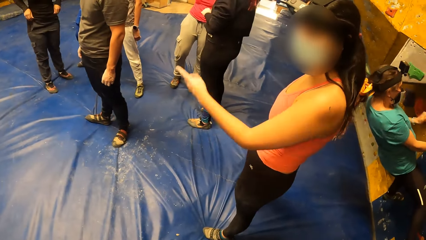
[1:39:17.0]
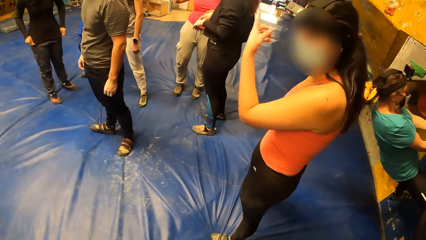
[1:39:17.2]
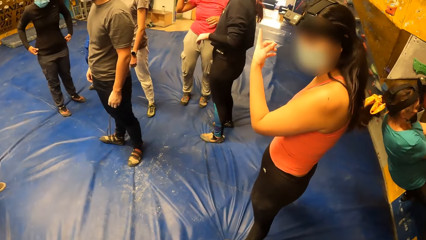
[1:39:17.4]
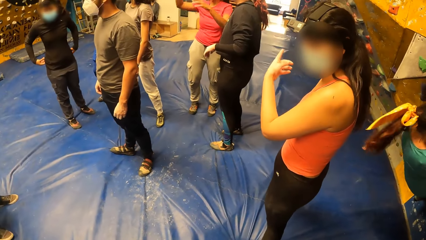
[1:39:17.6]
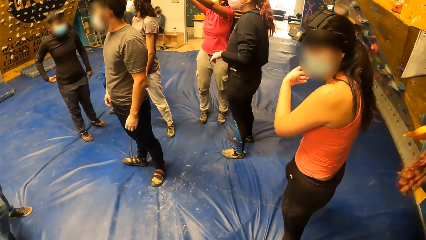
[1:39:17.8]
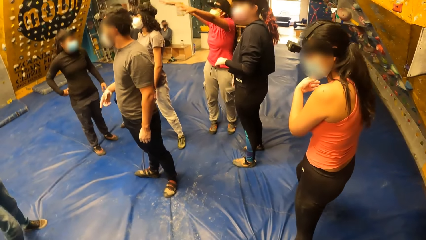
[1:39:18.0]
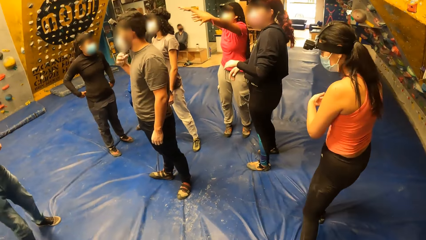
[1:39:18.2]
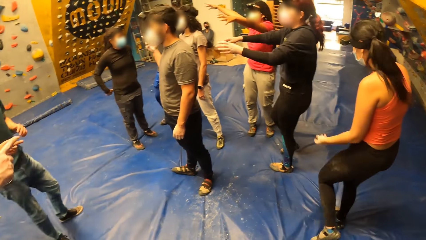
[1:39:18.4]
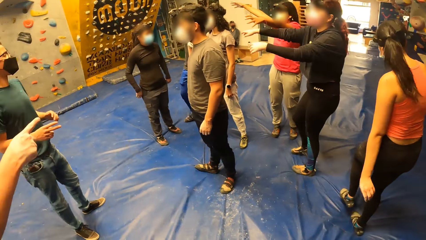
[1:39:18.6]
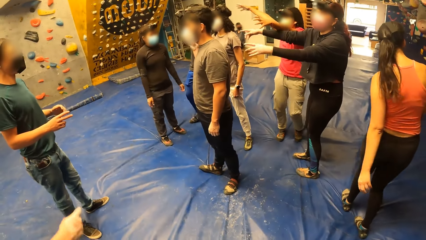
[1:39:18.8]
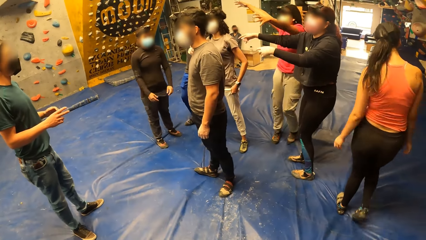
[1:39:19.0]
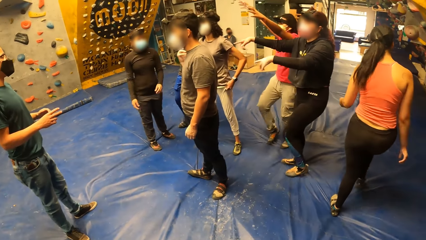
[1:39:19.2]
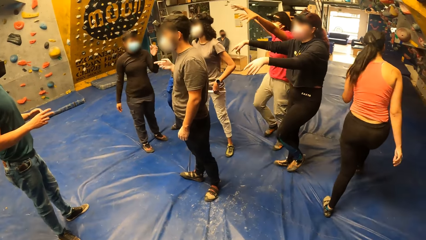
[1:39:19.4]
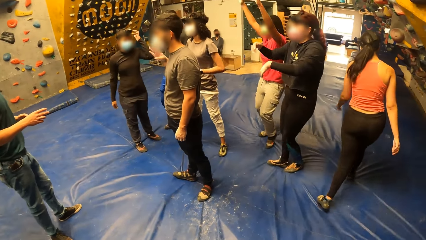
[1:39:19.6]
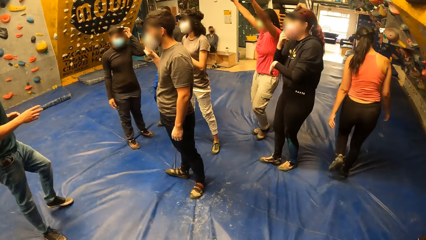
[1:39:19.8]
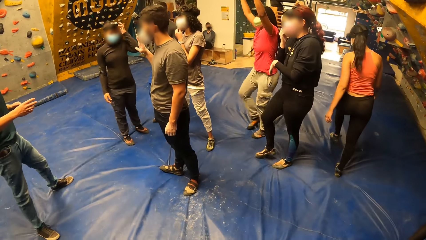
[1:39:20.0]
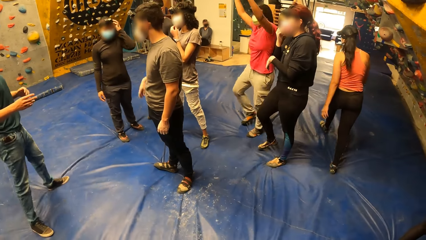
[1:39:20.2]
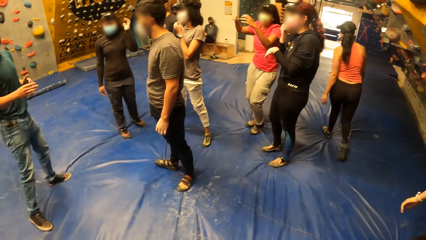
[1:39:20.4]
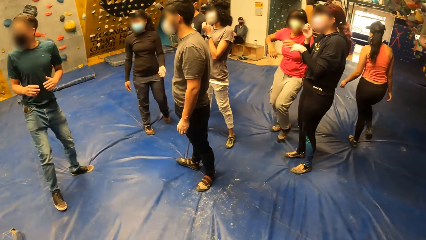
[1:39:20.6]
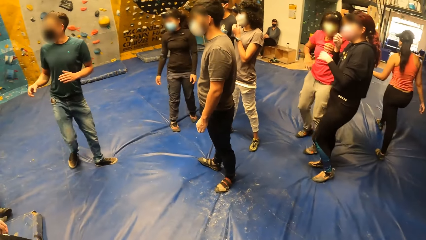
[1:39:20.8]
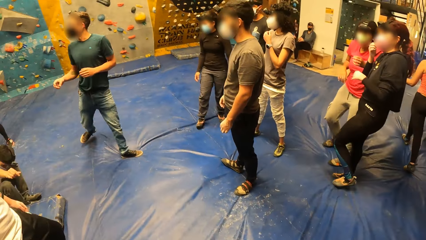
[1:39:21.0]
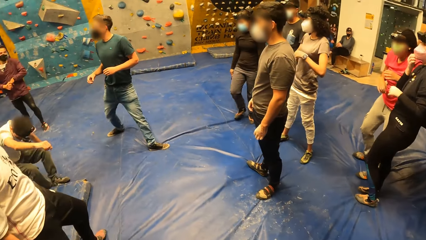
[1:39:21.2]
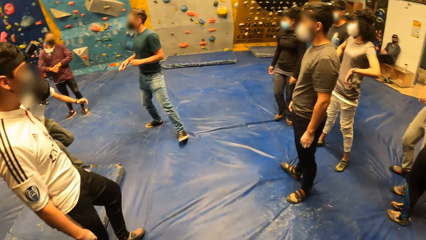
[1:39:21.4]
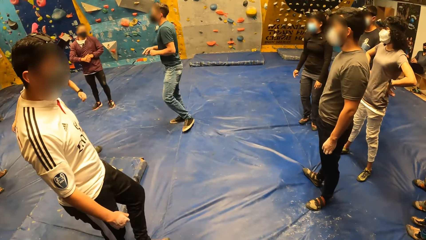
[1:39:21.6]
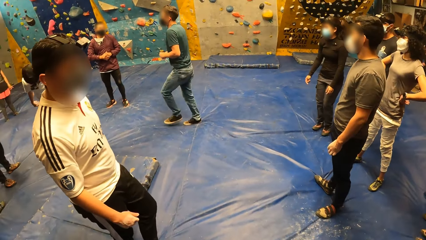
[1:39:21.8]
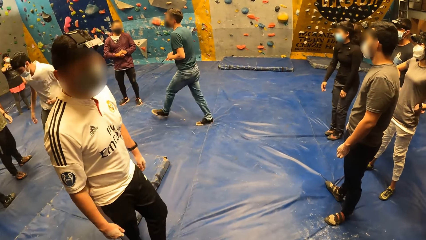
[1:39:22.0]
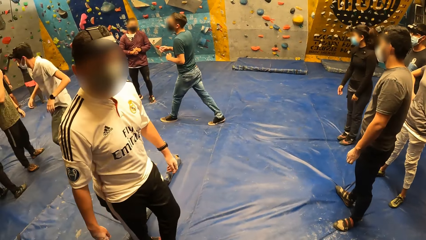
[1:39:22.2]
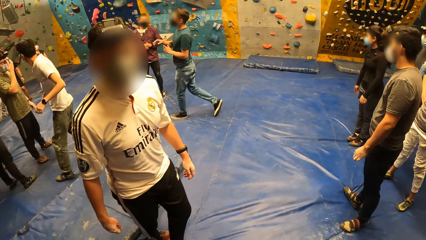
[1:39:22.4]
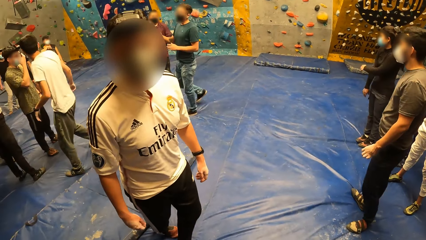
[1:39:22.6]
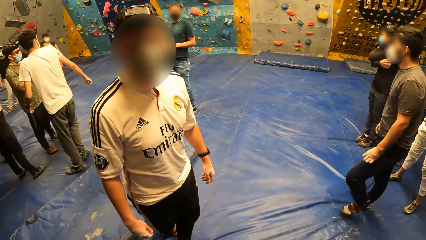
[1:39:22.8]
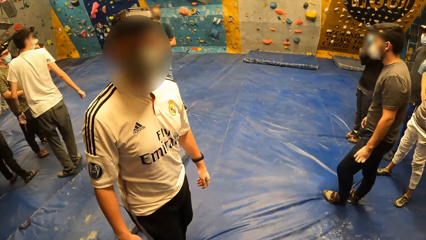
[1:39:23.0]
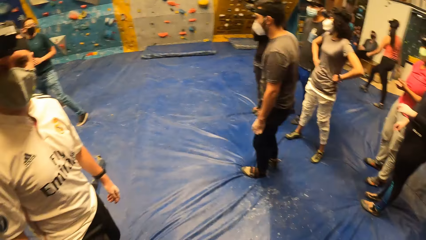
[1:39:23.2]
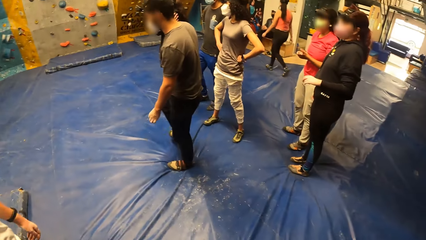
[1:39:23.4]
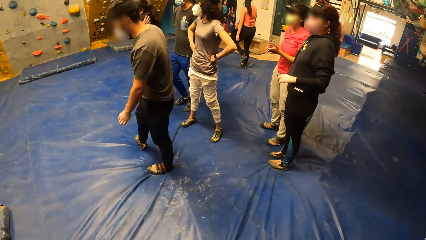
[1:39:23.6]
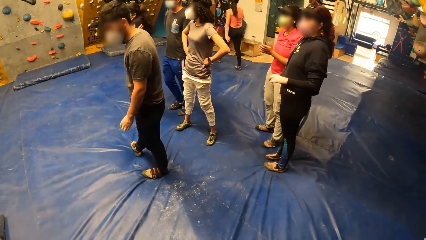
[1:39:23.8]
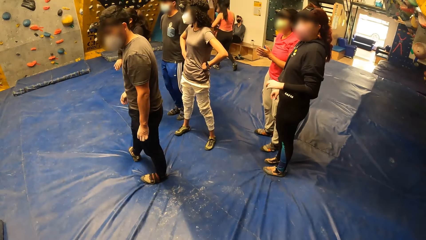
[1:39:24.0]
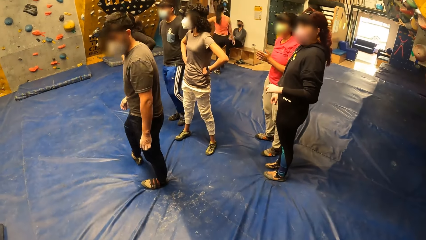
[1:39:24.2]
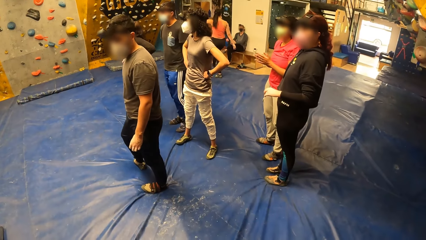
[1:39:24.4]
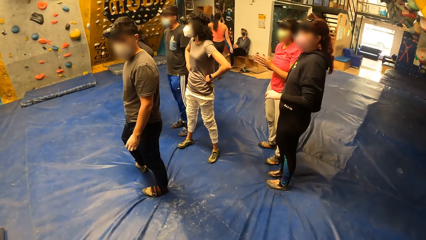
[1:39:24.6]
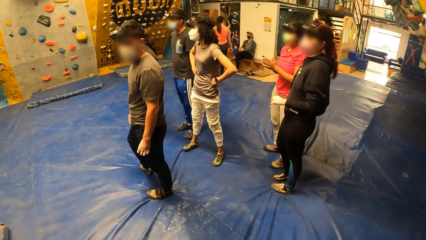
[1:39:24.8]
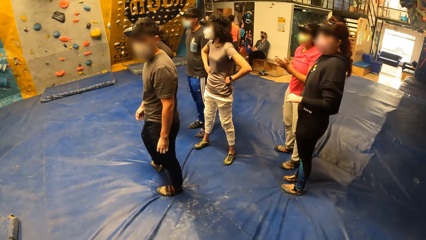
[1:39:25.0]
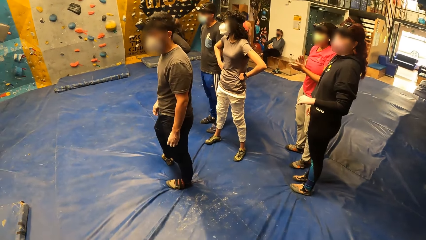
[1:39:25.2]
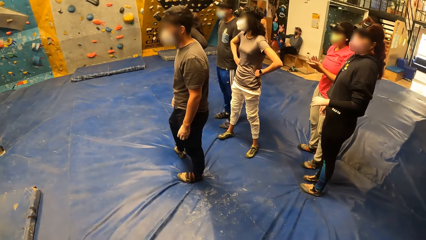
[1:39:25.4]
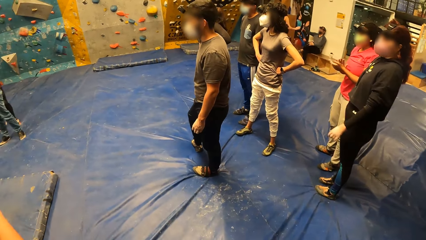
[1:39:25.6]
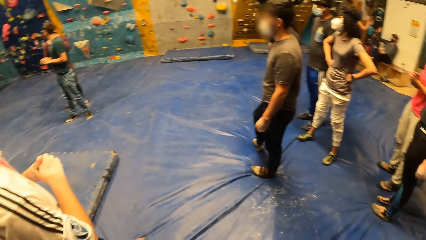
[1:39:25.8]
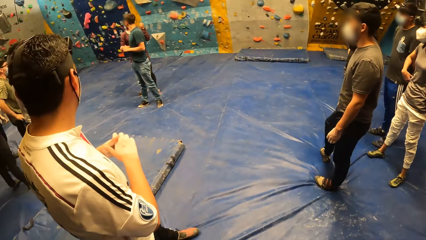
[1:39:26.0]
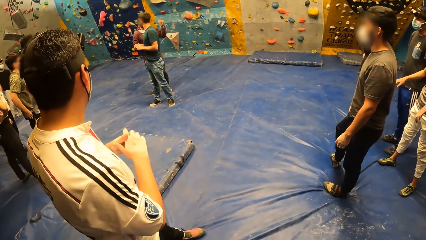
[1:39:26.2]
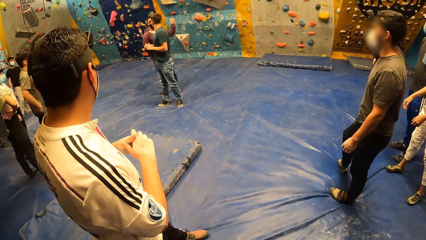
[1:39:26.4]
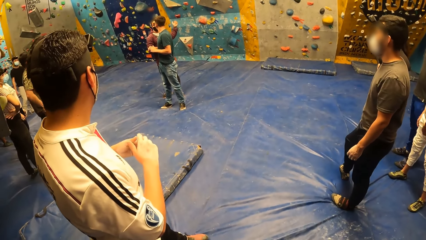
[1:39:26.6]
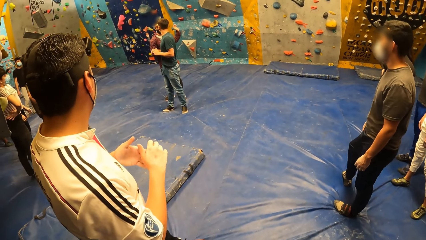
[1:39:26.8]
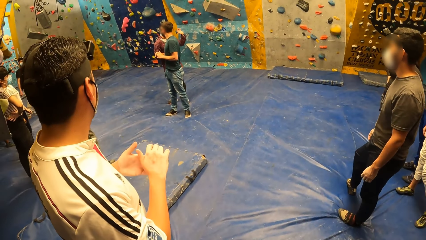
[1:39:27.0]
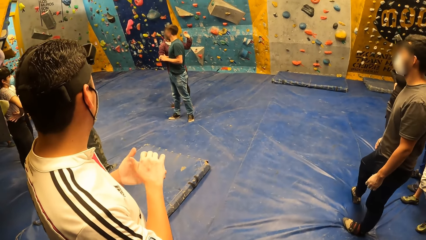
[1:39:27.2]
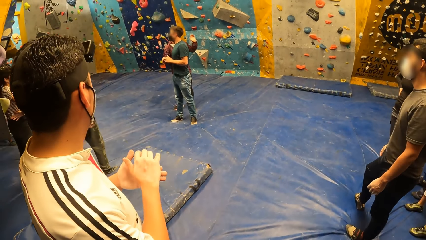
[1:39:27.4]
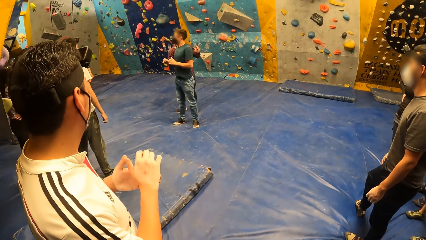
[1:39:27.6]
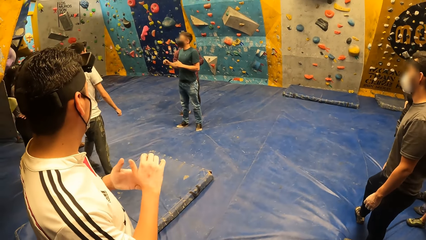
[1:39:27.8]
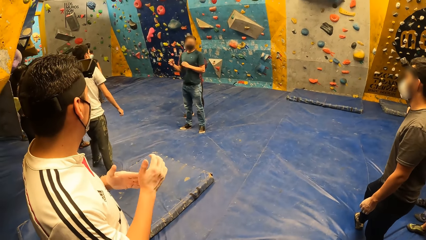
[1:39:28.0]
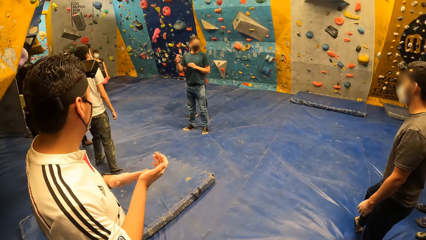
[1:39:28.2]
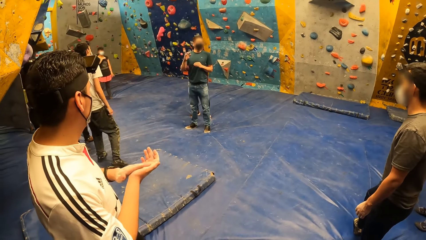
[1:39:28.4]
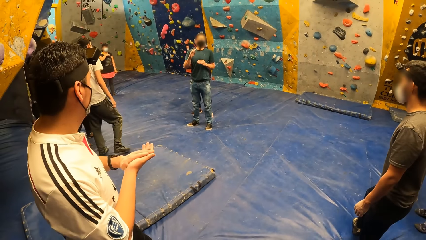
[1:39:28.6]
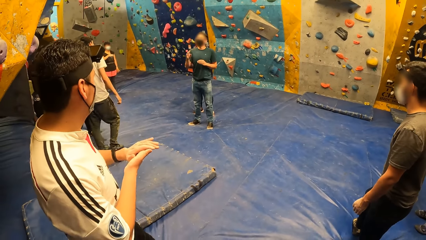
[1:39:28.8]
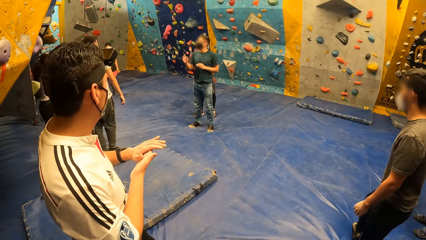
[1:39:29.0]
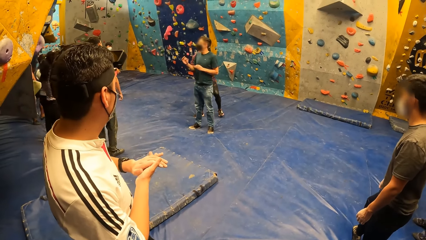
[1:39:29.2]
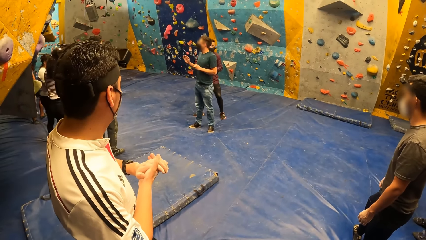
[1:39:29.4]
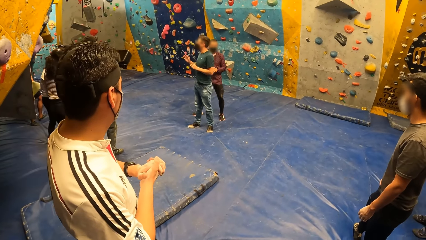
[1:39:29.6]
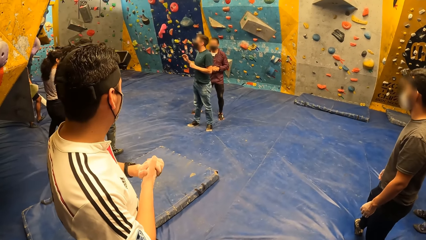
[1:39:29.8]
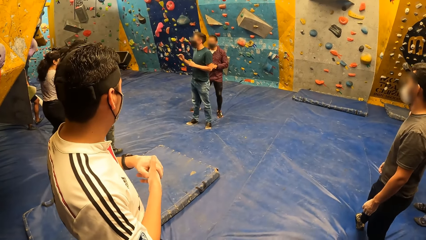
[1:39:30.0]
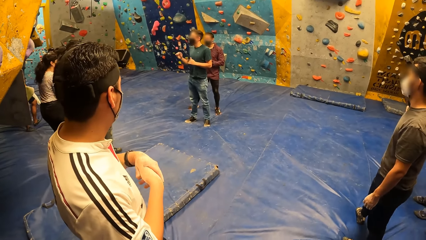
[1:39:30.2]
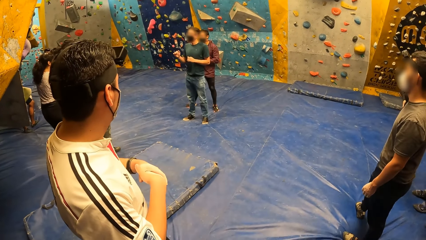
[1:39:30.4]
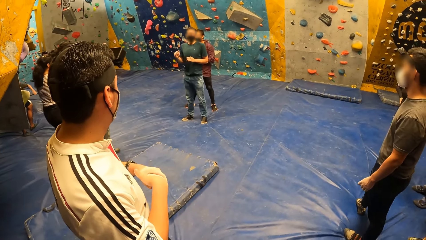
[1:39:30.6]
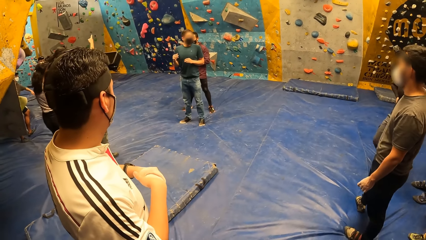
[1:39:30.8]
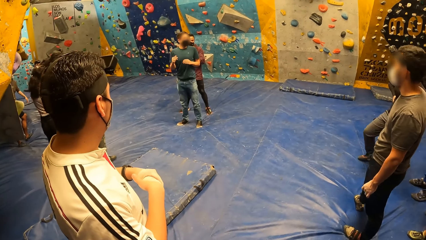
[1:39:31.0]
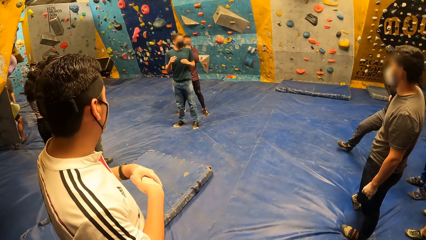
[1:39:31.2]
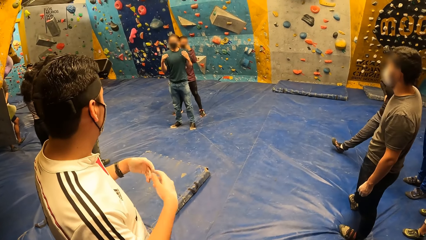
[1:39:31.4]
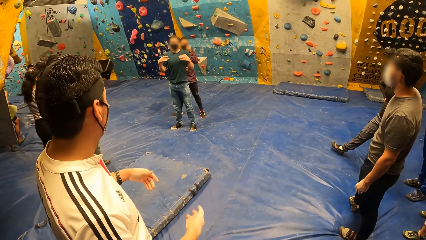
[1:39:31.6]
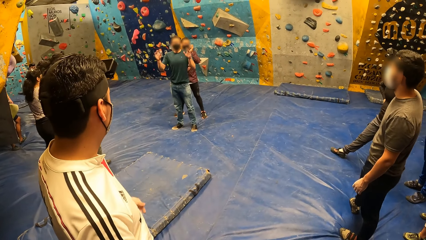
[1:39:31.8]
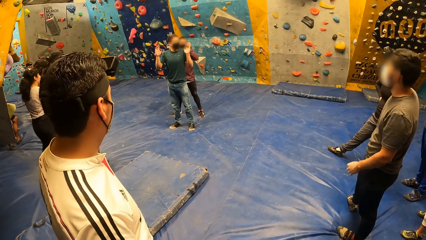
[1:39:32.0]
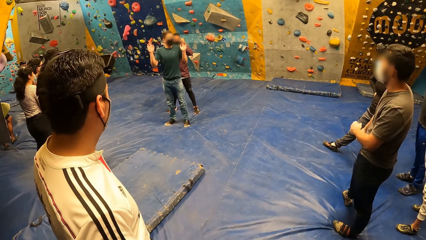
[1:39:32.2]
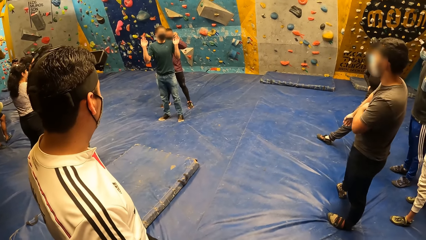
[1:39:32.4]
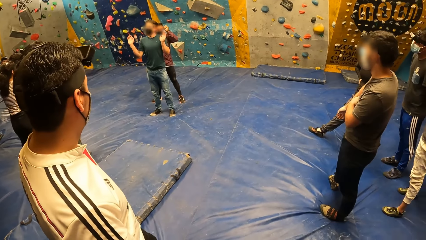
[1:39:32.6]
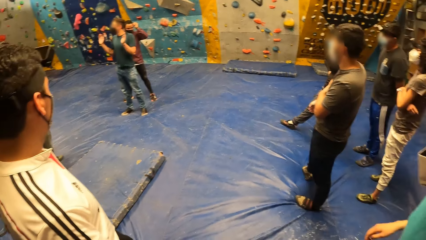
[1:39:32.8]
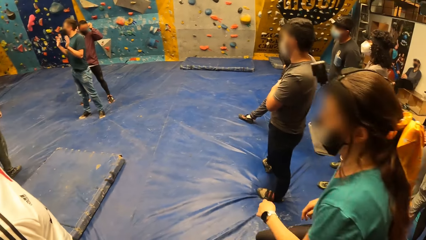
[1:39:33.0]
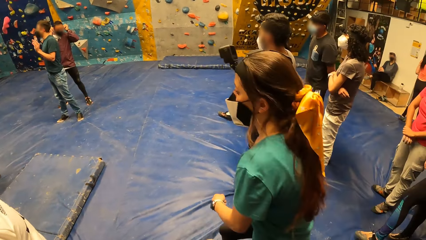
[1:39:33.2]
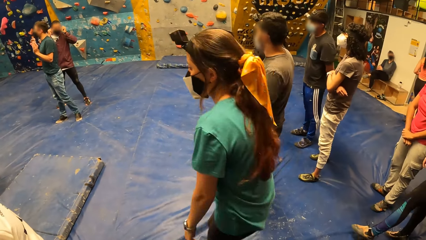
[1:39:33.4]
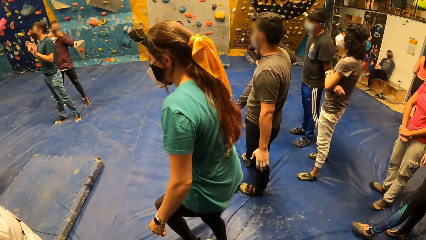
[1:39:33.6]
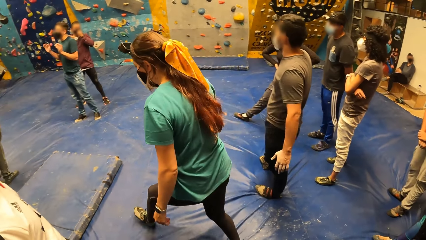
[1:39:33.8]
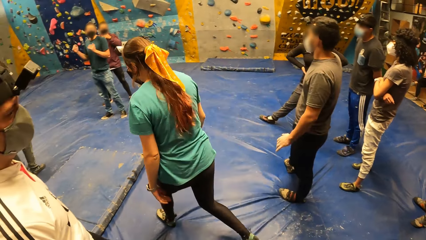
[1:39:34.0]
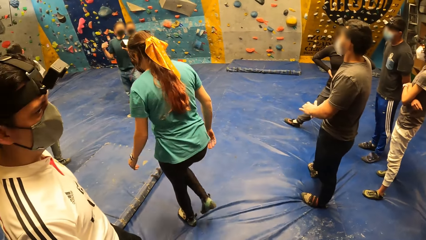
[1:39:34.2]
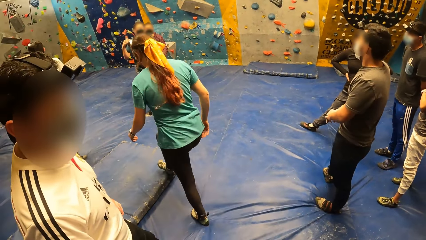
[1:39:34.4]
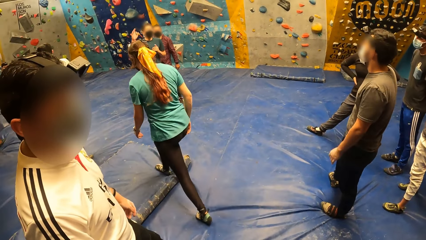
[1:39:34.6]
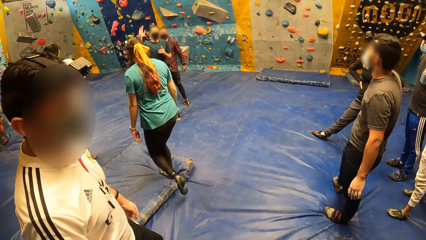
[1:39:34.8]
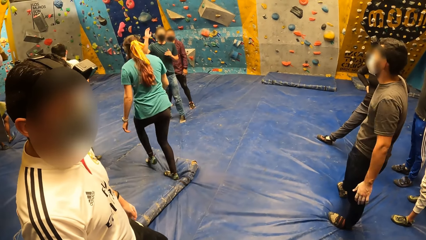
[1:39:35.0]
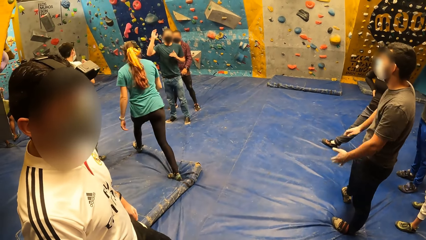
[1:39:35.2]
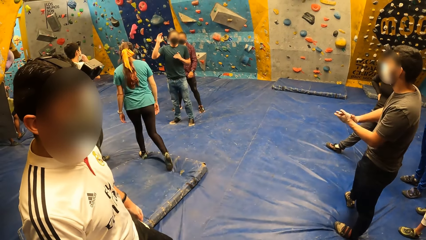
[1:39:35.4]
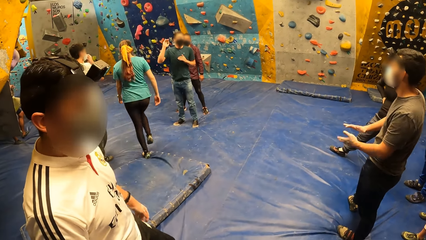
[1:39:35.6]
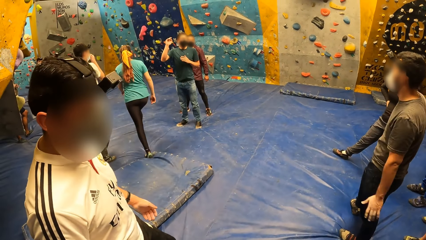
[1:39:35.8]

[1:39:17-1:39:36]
A woman climbs a rock wall with both hands. A man converses with a group of people. The camera wearer walks in the room and looks around the room. Another man converses with the first man. The first man talks to the group of people. The woman walks past the camera wearer.
